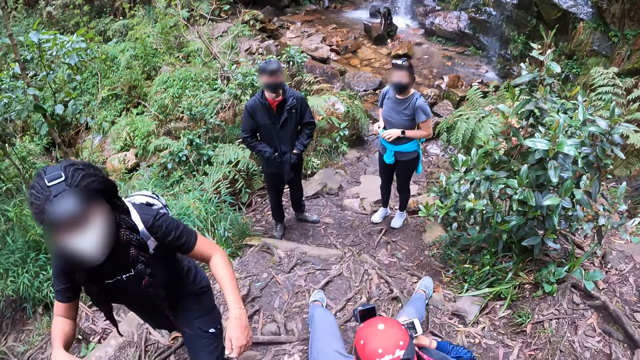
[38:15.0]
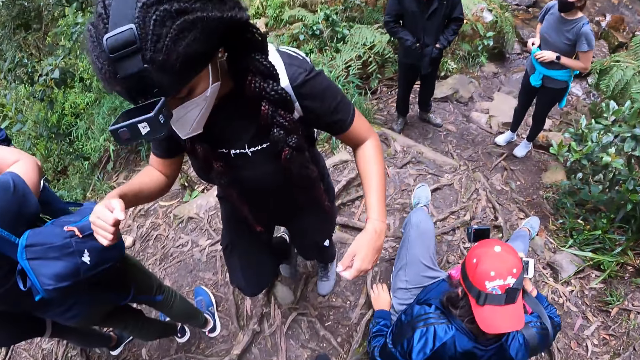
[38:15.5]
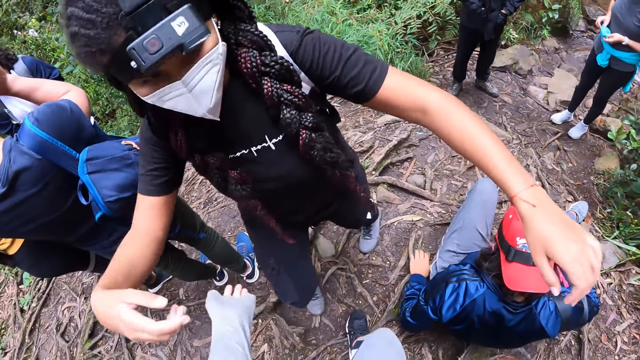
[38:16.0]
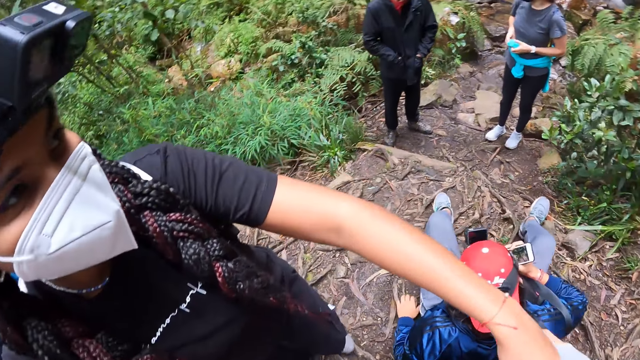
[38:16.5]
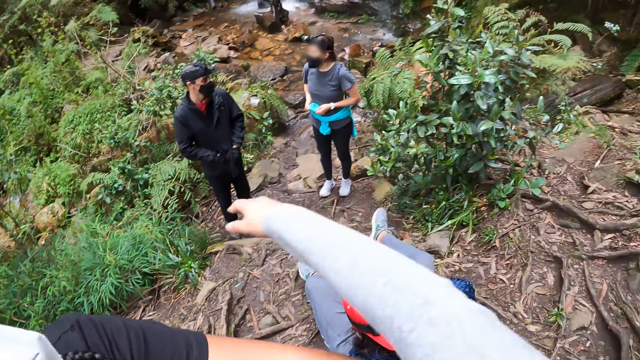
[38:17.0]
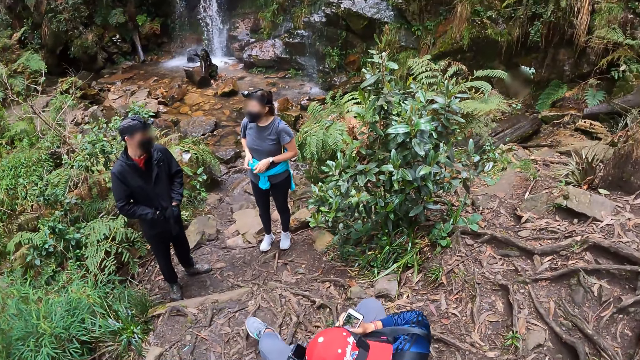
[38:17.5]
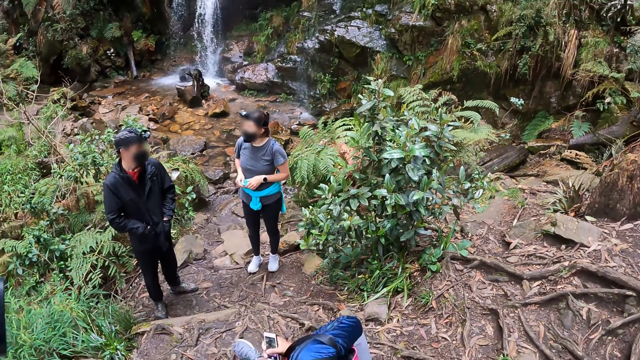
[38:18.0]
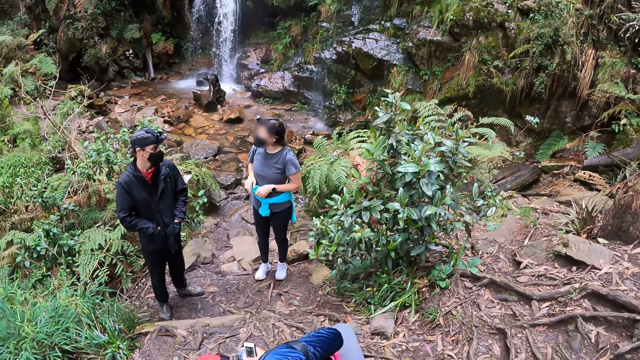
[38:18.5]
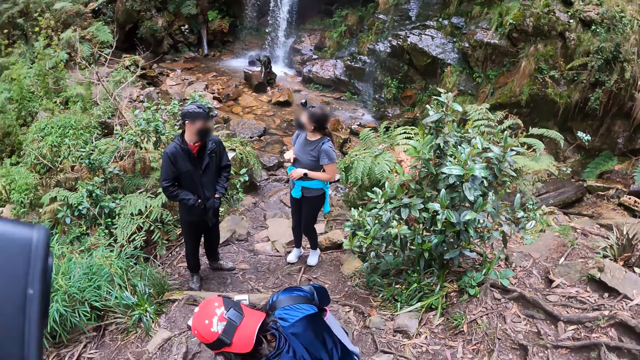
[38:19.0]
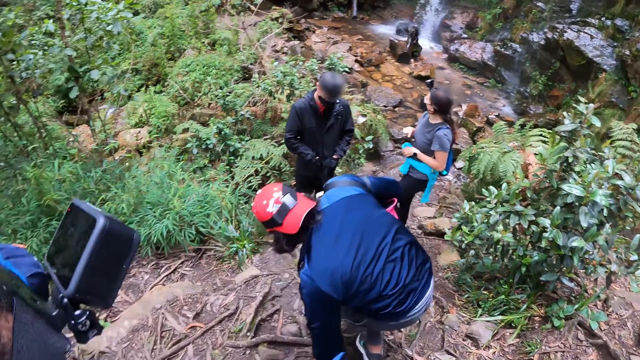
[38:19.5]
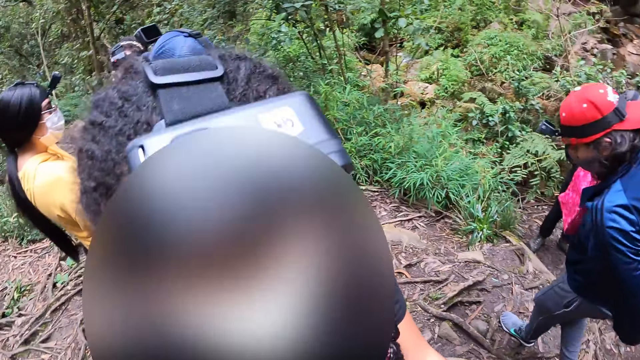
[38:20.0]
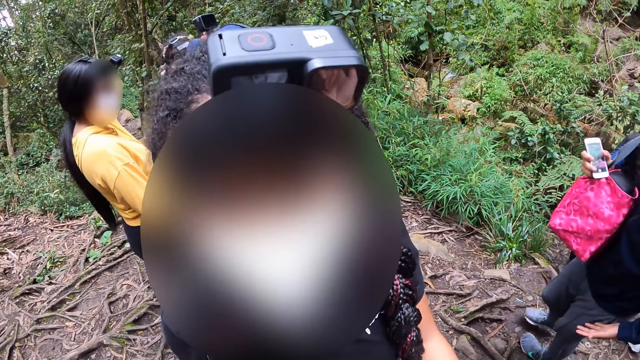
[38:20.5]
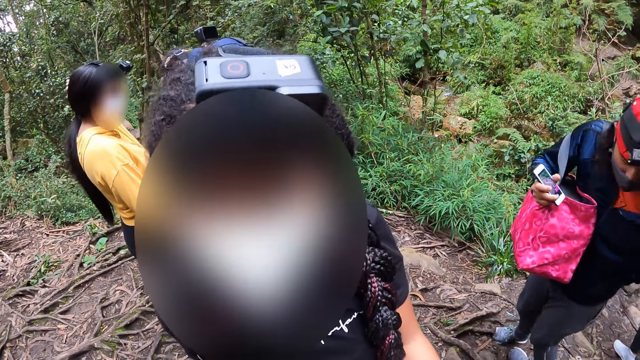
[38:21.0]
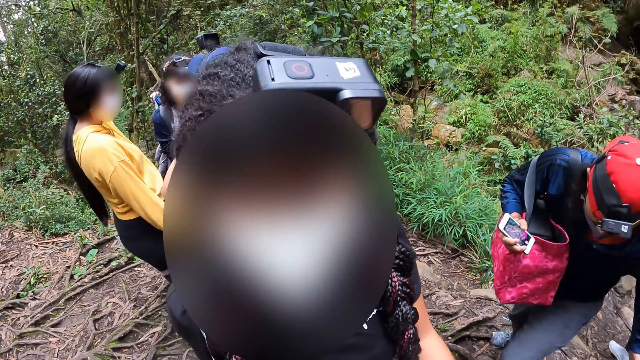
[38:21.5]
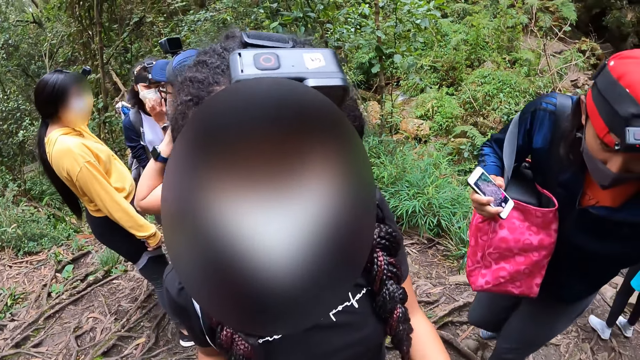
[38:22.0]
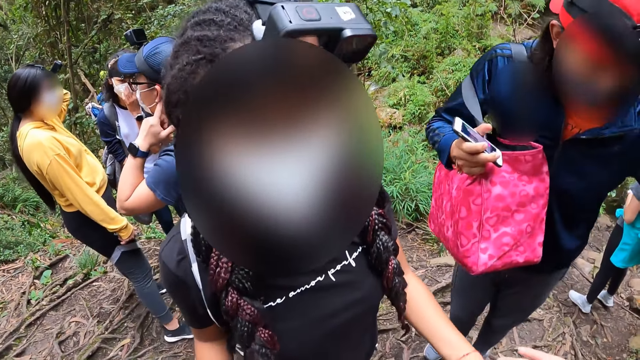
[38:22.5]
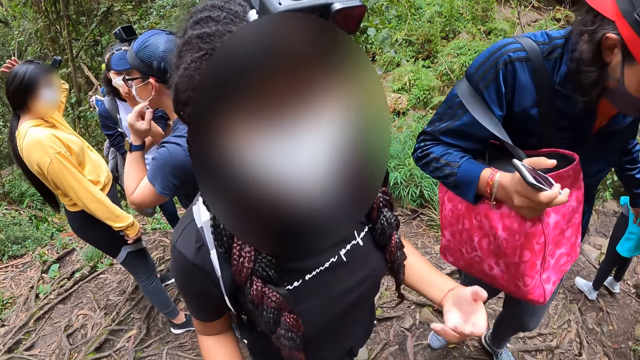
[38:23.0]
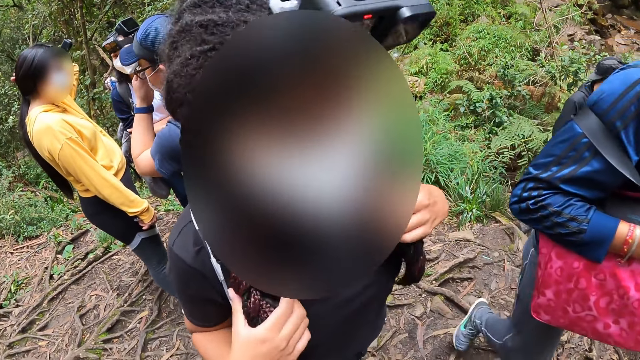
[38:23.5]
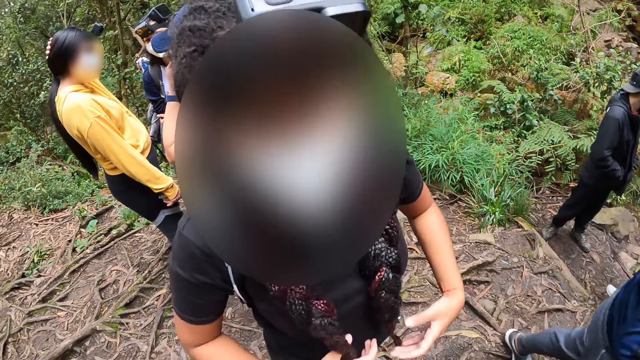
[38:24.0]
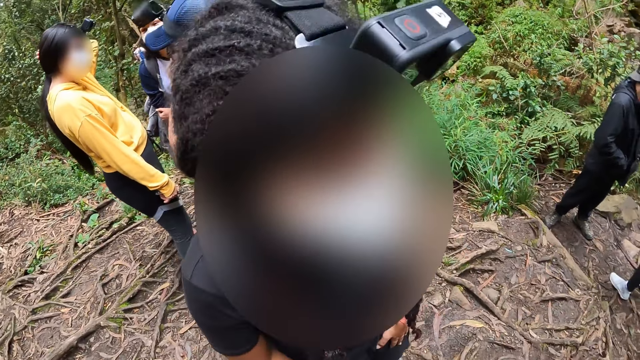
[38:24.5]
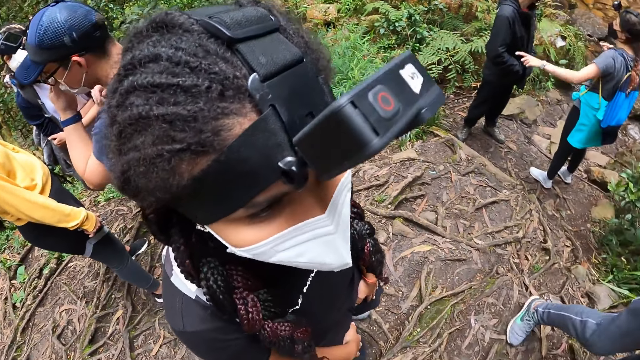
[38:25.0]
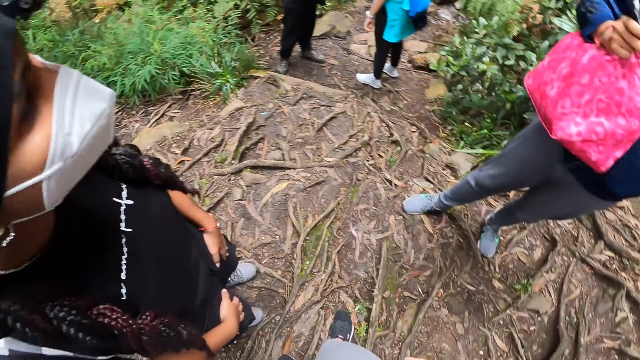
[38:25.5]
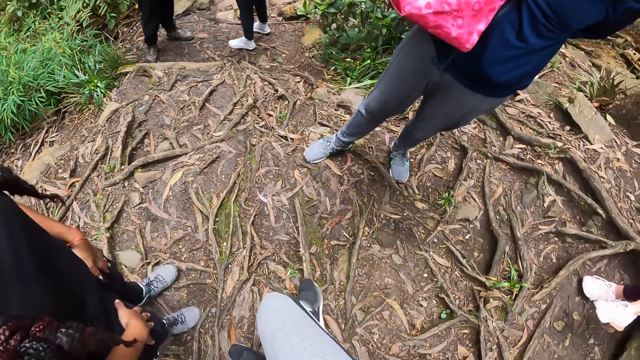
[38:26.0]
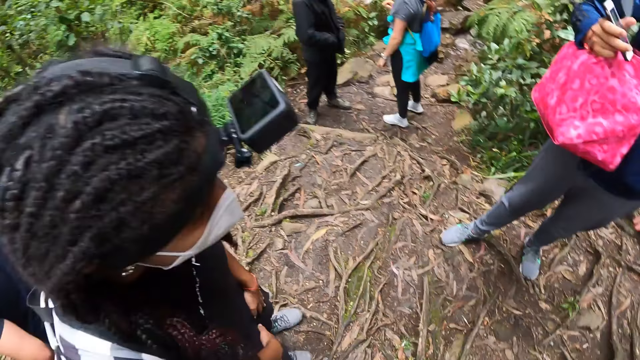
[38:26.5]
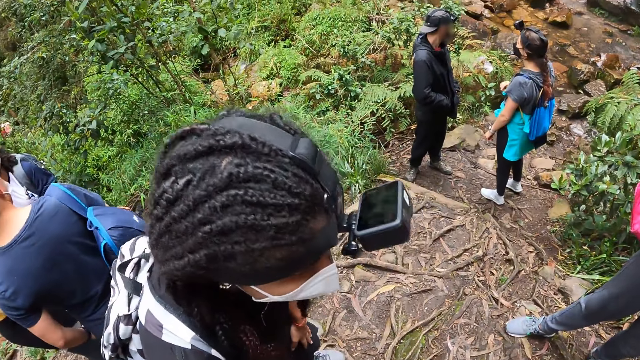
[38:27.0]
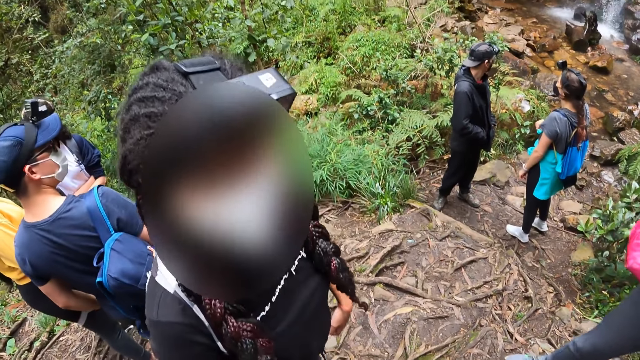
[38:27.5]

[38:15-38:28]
The camera wearer looks around. They hug a woman with both hands. Another woman stands up from the ground. A third woman touches her hair with her left hand. The camera wearer converses with the first woman and the second woman. The first woman strokes her braids with both hands. A fourth woman points her left hand. The first woman straightens the hair. The fourth woman drops her left hand. The camera wearer looks around.

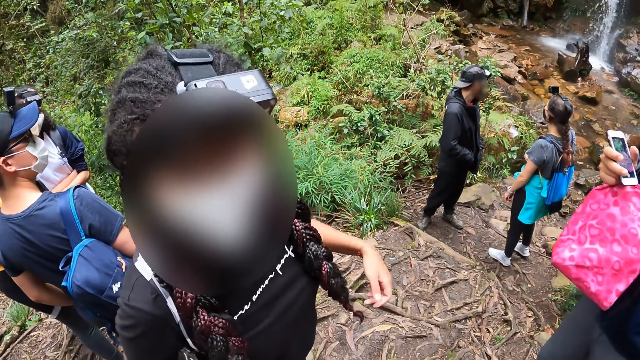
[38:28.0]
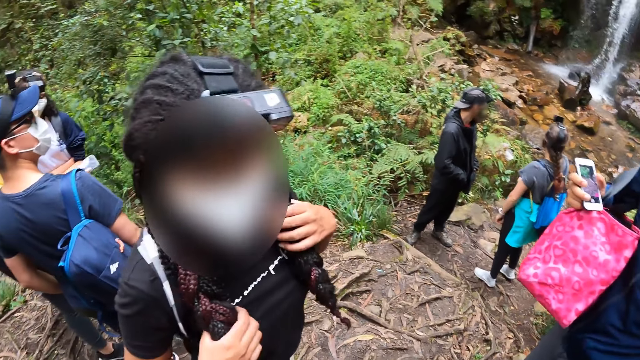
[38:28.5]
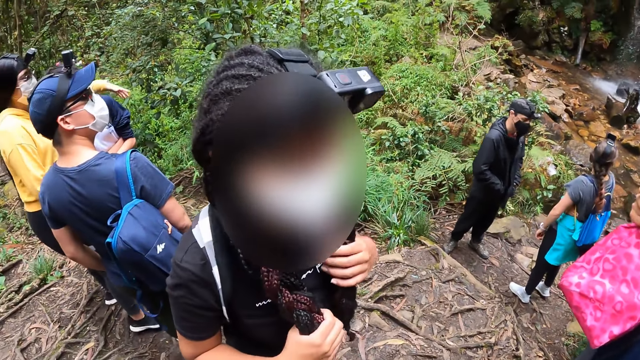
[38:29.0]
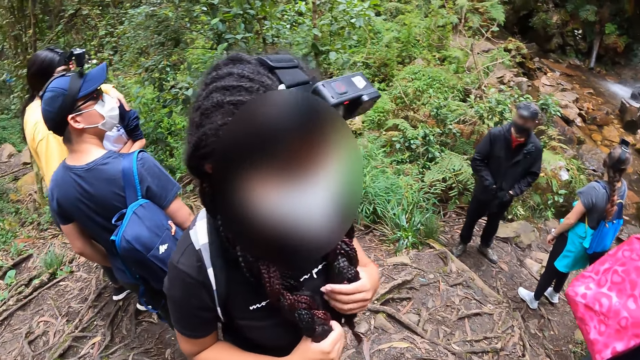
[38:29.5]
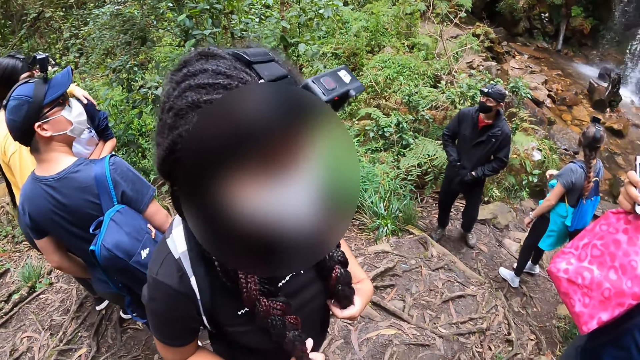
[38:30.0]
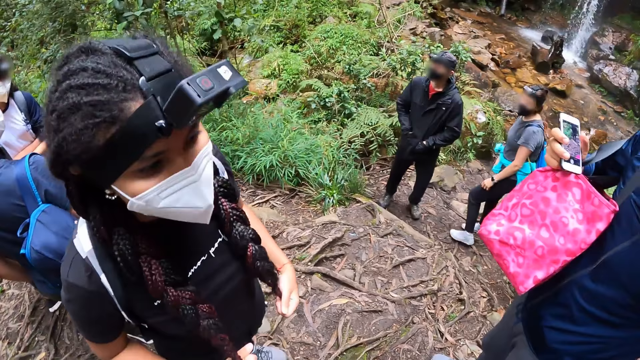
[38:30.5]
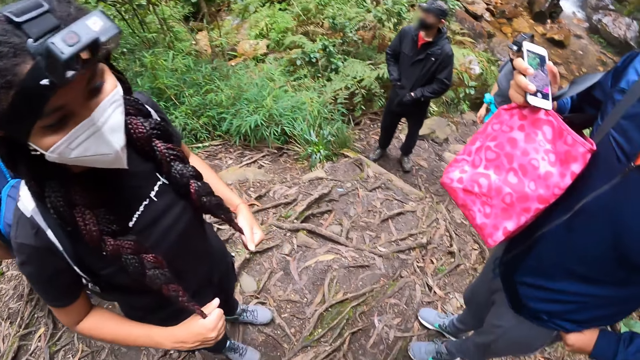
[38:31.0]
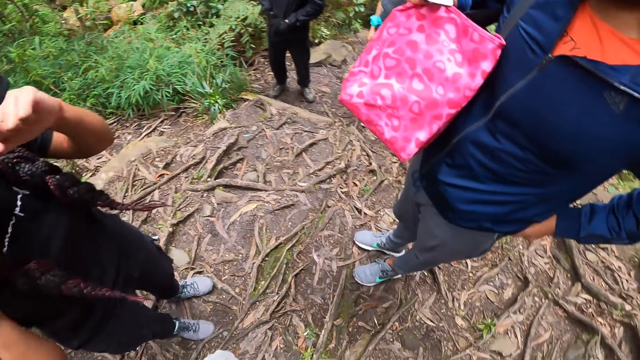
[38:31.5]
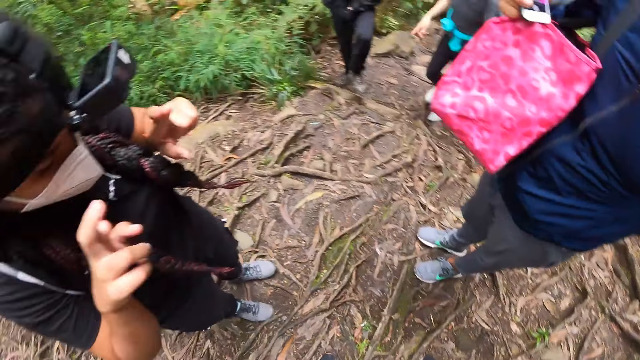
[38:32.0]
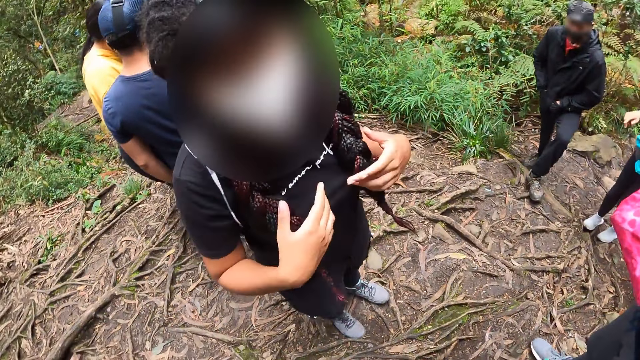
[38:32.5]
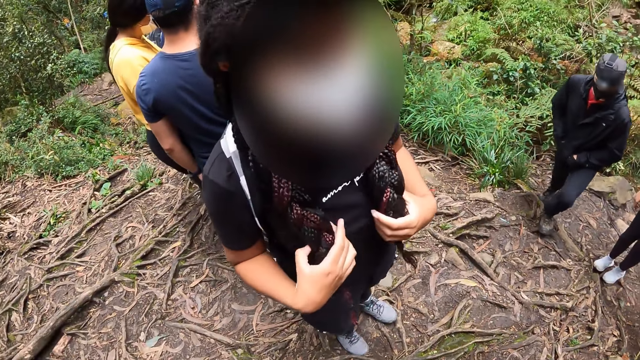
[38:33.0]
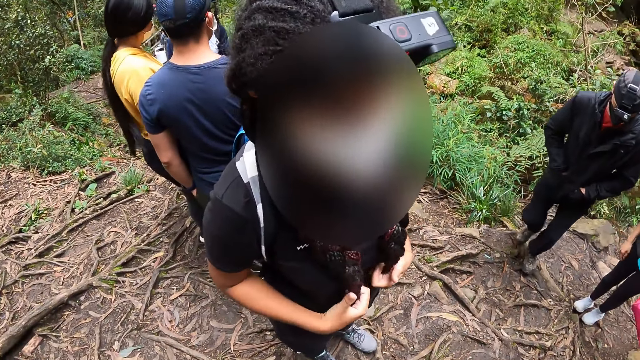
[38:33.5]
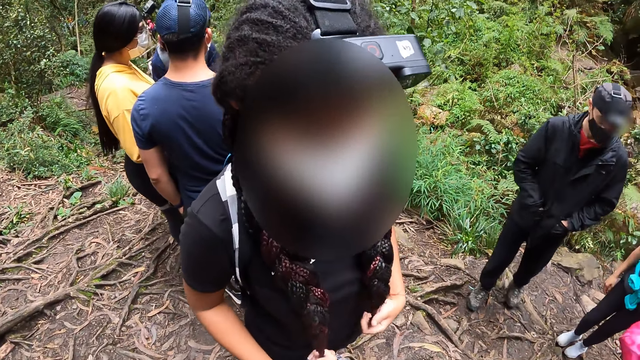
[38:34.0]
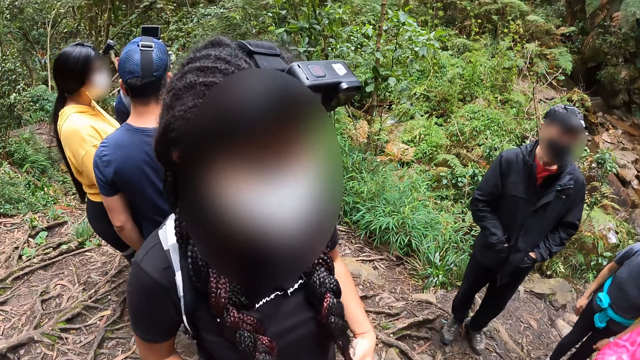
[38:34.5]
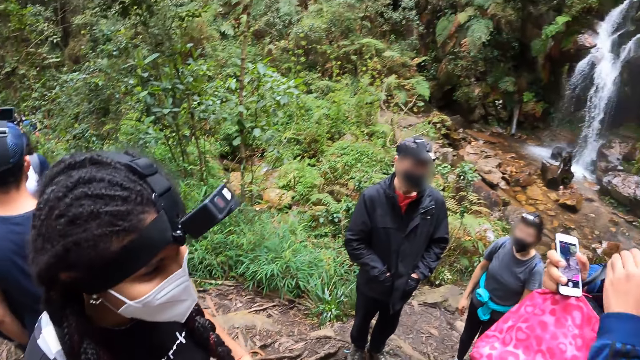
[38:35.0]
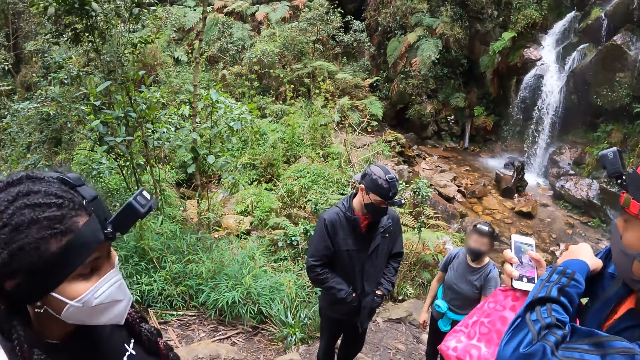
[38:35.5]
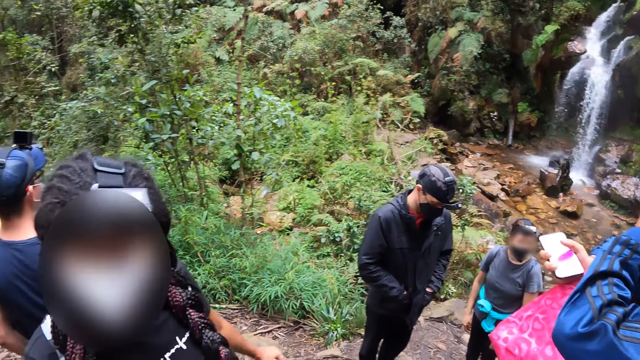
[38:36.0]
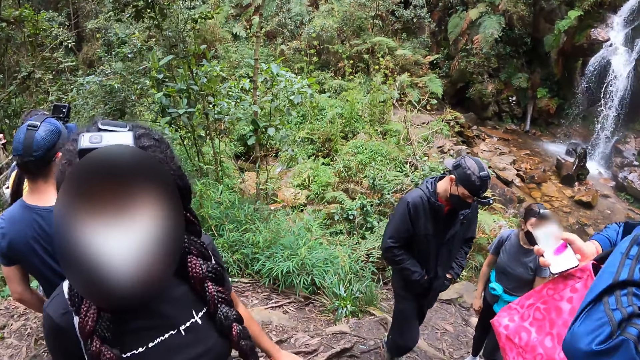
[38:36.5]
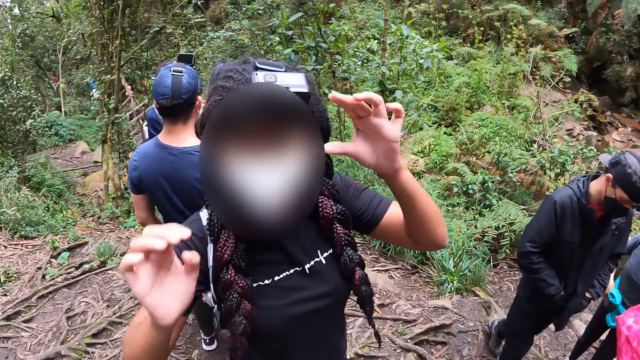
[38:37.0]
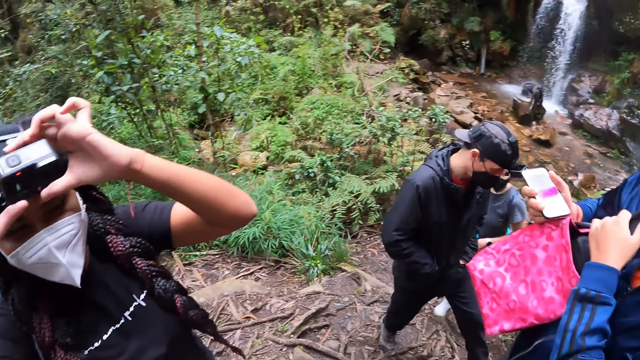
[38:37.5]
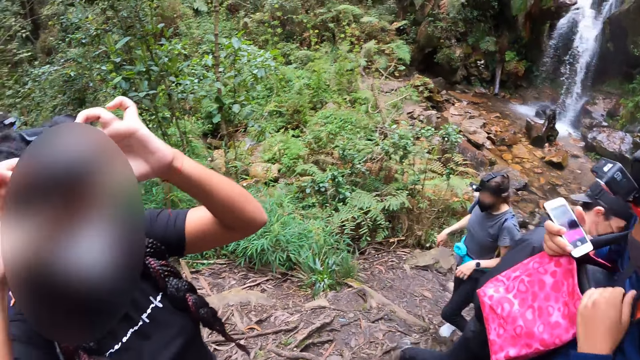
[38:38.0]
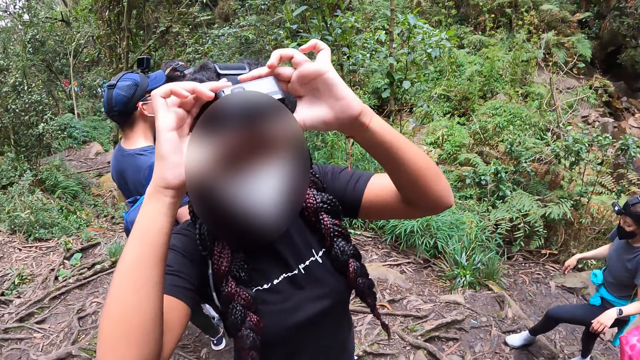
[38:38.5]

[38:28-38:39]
A woman converses with the camera wearer. The woman strokes her braids with both hands. Another woman hugs a third woman with her left hand. The first woman straightens the hair. The first woman gestures with both hands and converses with the camera wearer. The first woman strokes her braids with both hands. A fourth woman adjusts the shoulder strap of a bag on her right shoulder with her left hand. The first woman converses with the camera wearer. The first woman adjusts the camera on her head with both hands.
